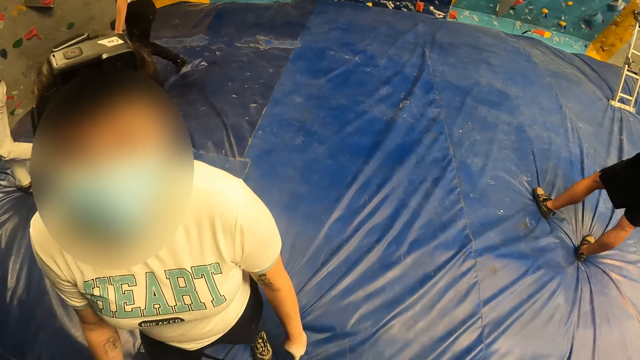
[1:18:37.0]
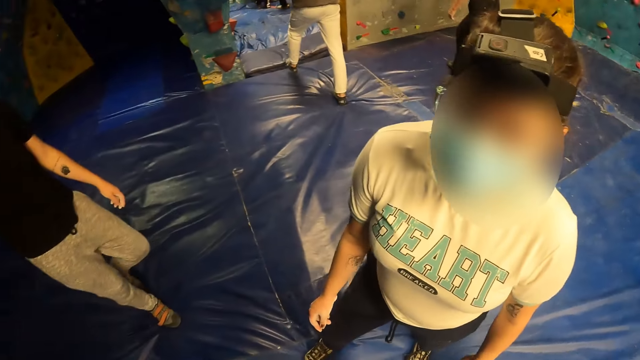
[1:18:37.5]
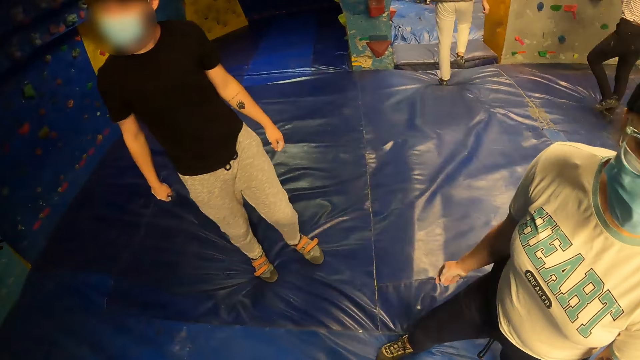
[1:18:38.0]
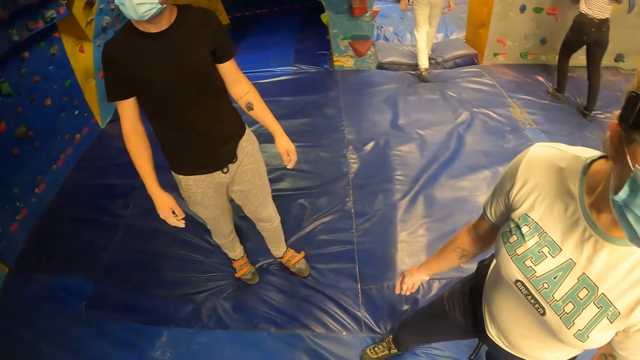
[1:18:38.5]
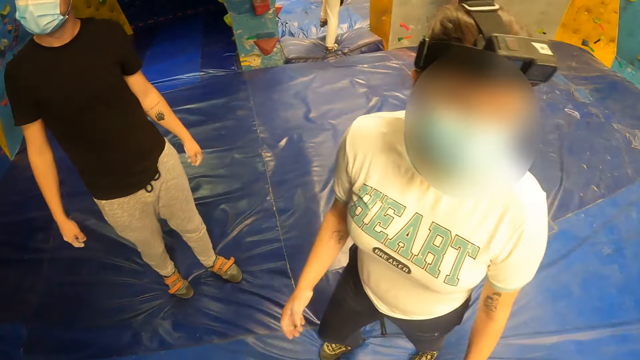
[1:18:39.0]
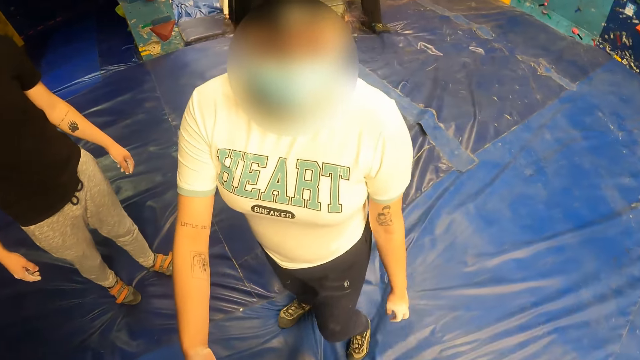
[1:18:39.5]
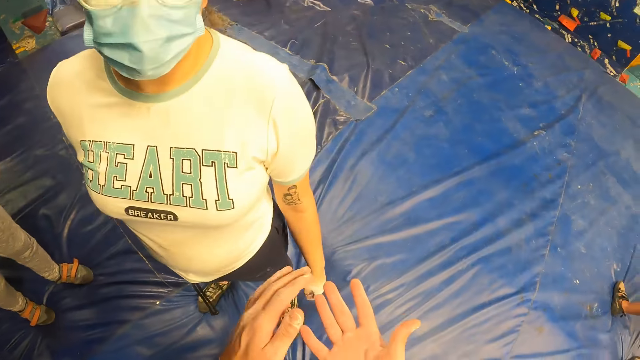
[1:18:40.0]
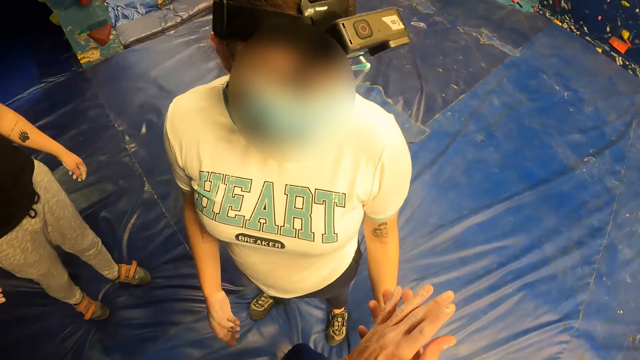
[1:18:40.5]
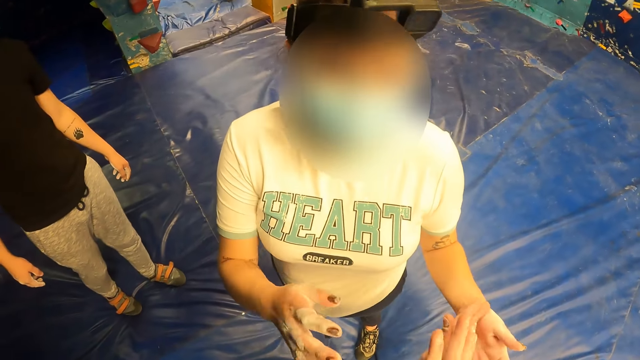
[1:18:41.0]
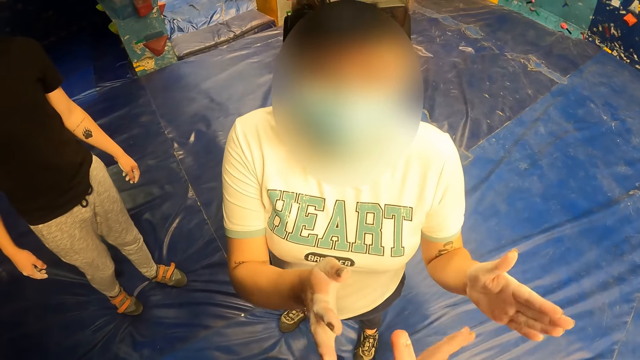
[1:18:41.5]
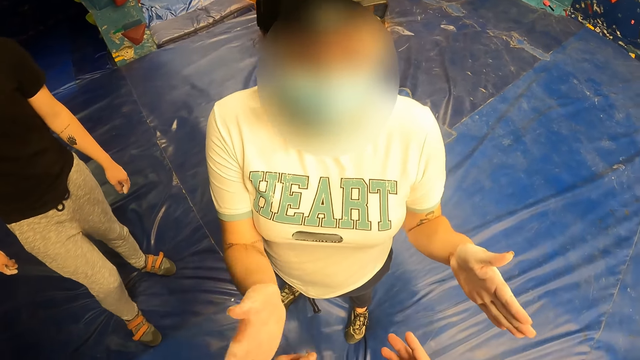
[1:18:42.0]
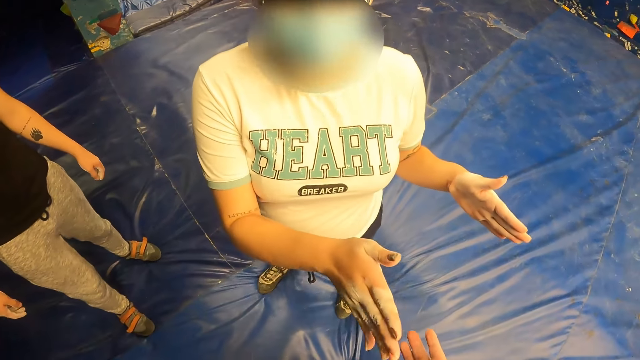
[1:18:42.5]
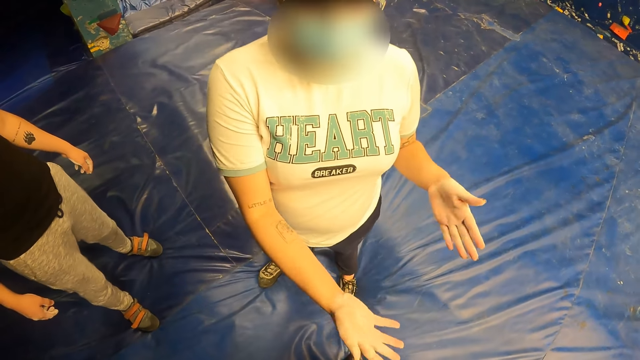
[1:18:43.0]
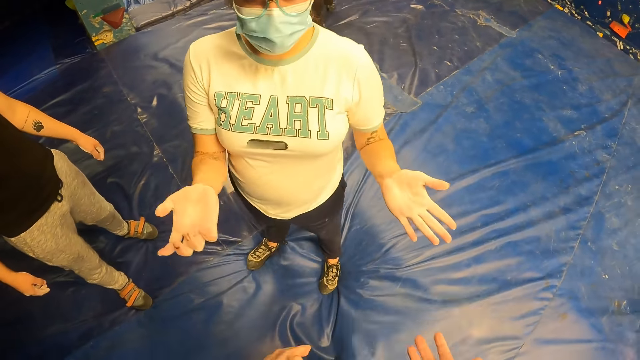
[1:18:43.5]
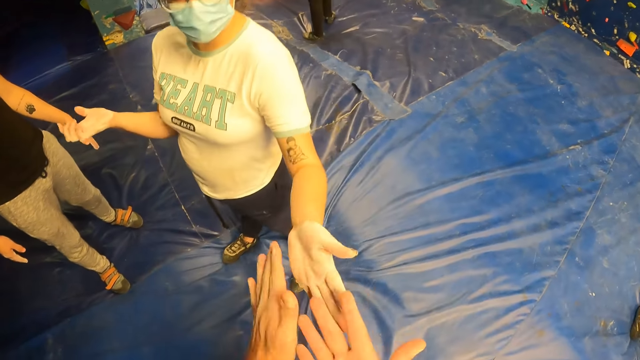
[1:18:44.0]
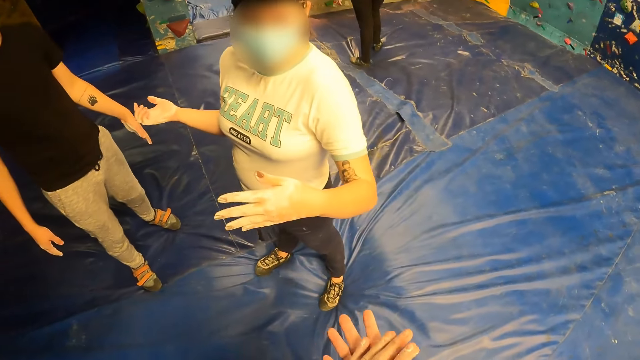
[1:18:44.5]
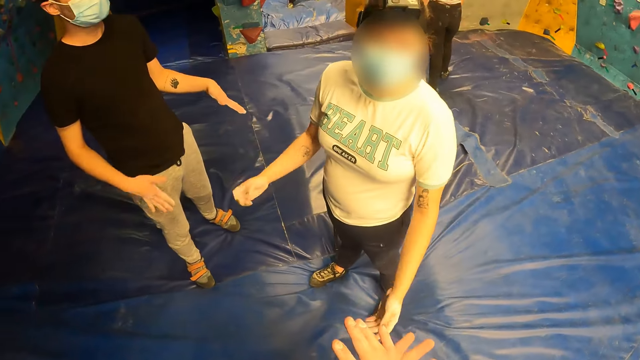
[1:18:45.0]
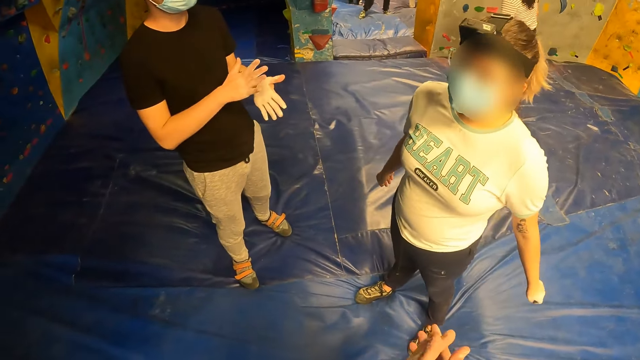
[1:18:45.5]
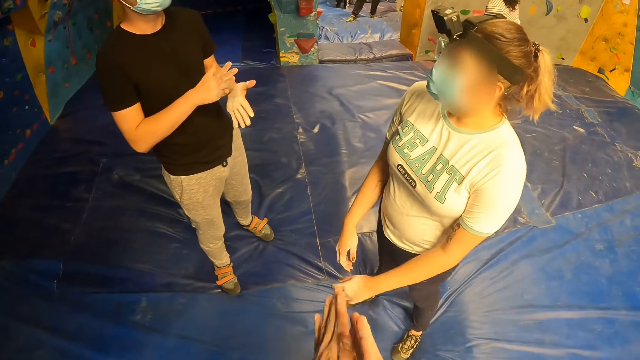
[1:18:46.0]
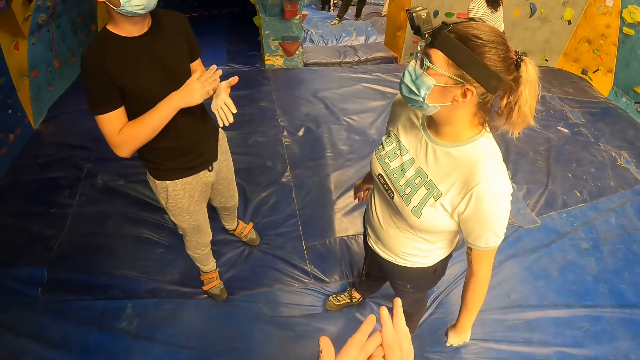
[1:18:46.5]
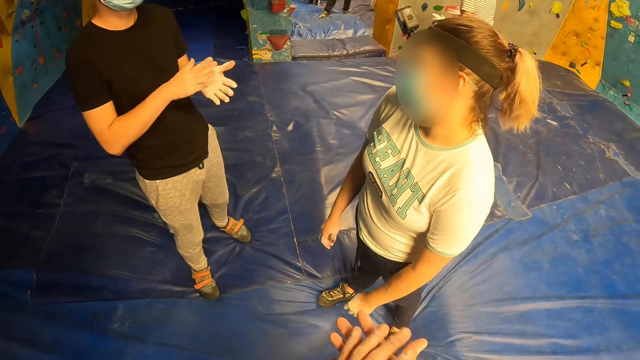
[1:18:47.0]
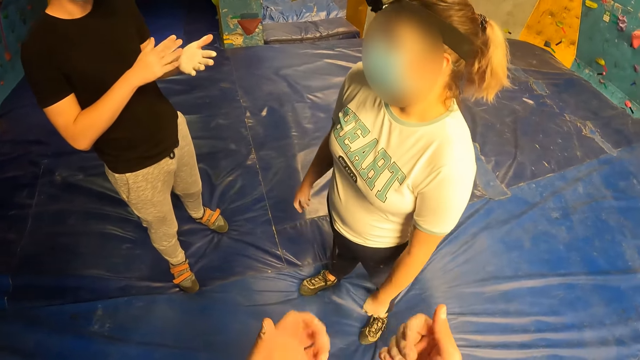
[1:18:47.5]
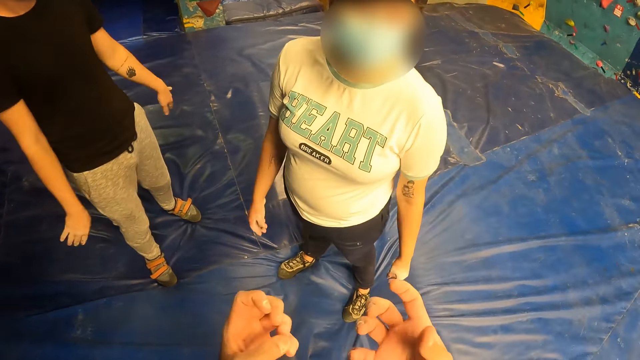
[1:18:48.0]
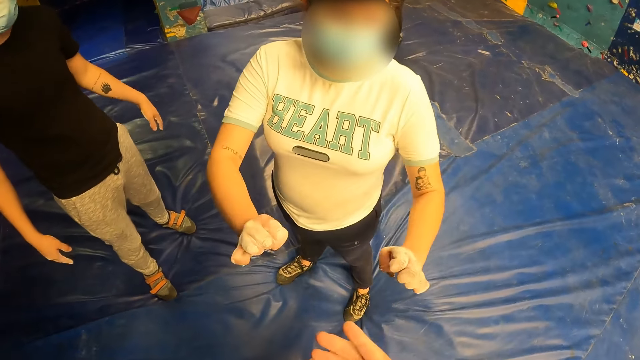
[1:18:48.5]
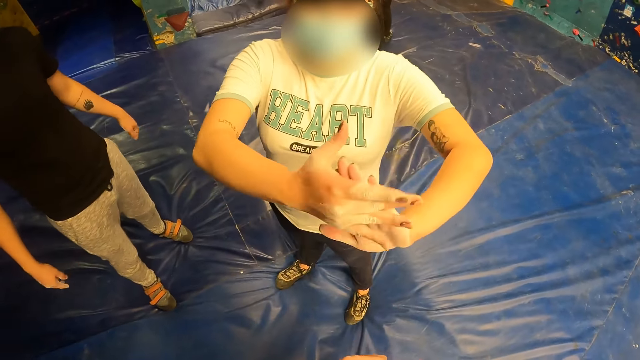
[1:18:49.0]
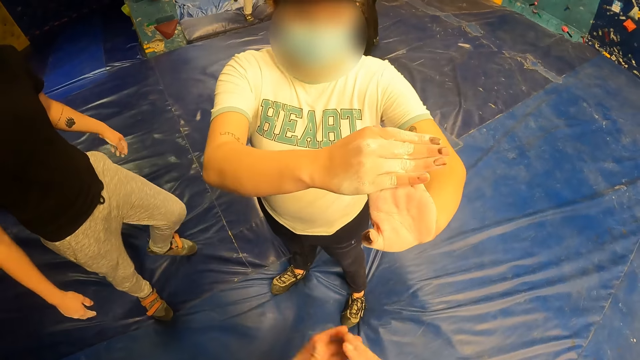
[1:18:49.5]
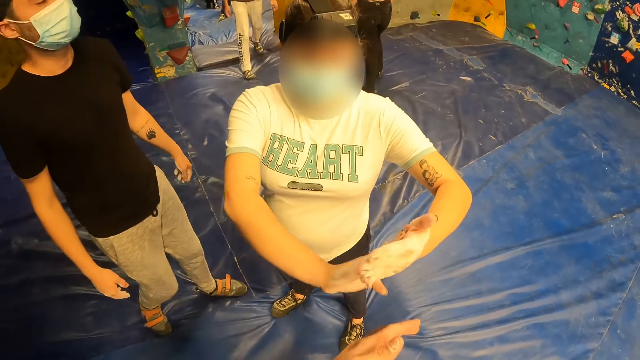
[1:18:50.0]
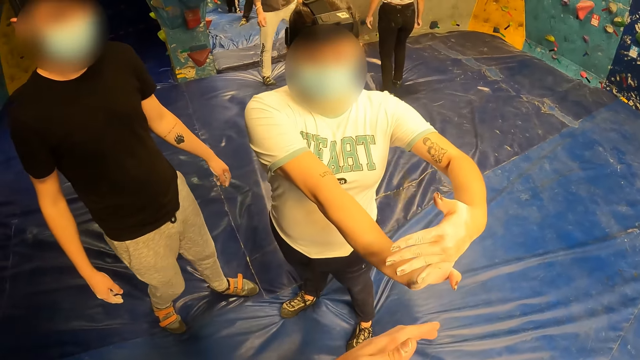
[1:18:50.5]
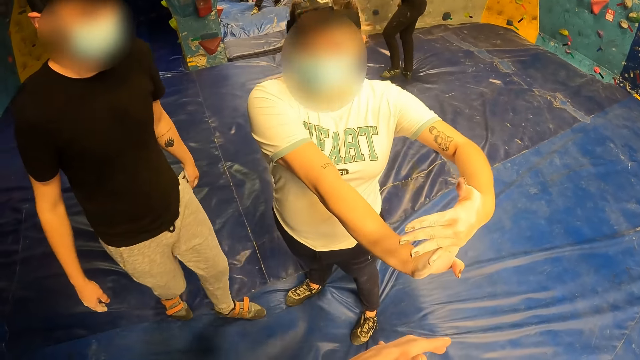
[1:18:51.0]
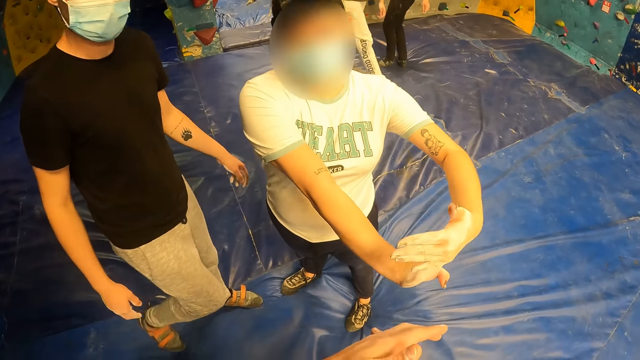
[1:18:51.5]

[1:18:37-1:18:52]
The camera wearer looks at a man. He rubs his hands. A woman gestures with her hands. The camera wearer claps hands with the woman. He rubs his hands. The man interacts with the woman. The man claps his hands. The woman swings her hands. The camera wearer gestures with his hands. He interacts with the woman. The woman stretches her hands. The man moves towards the woman.

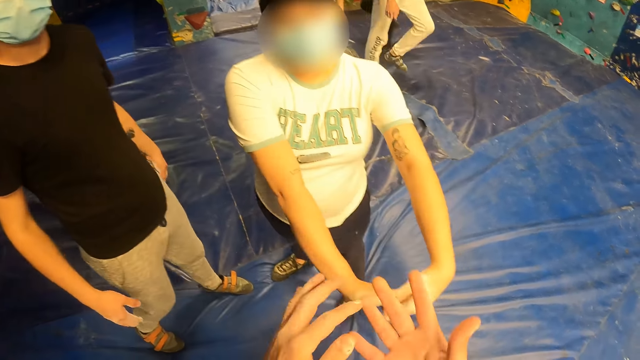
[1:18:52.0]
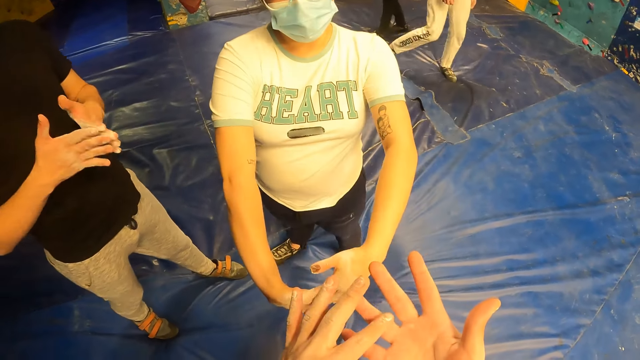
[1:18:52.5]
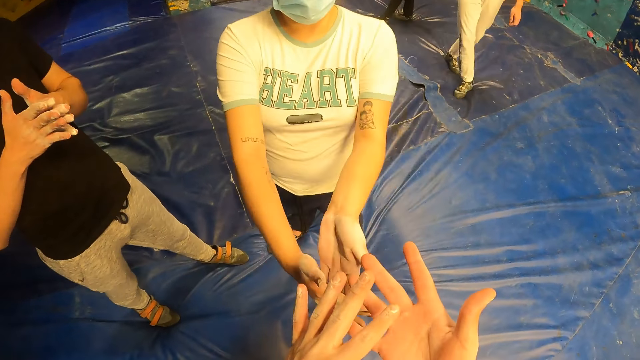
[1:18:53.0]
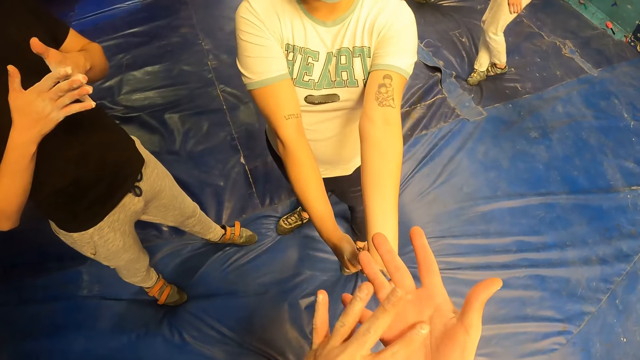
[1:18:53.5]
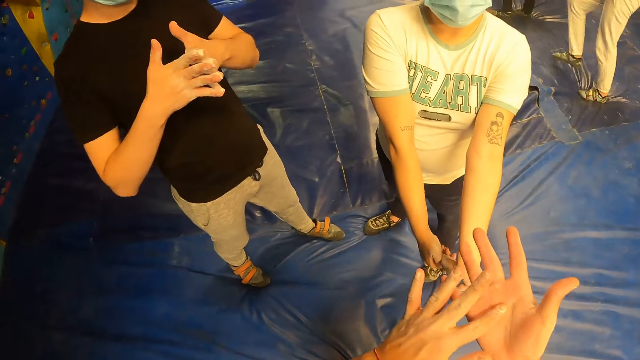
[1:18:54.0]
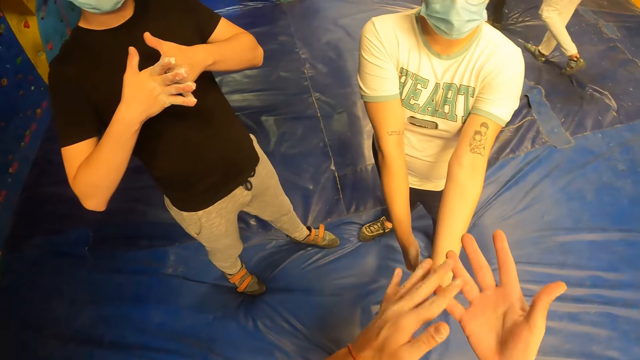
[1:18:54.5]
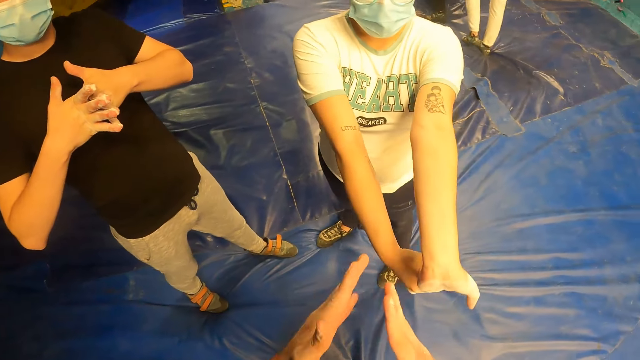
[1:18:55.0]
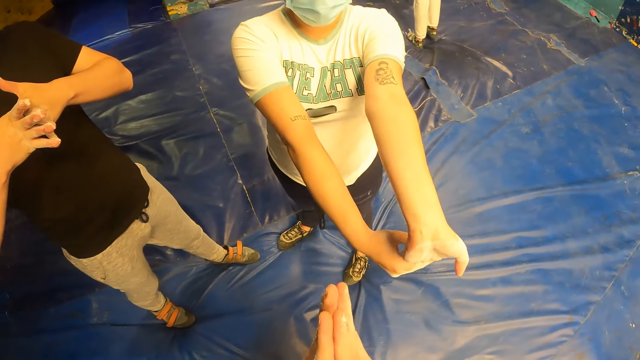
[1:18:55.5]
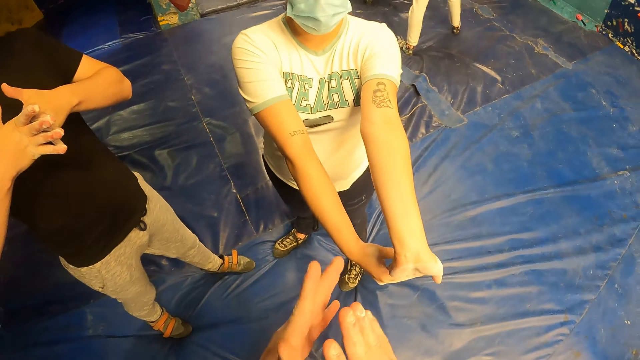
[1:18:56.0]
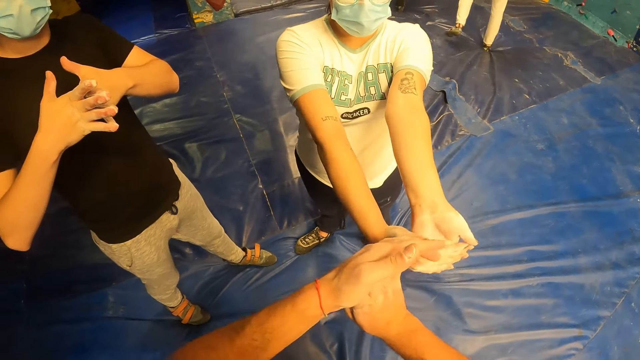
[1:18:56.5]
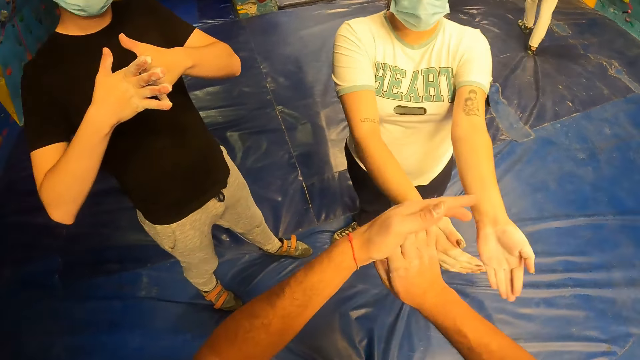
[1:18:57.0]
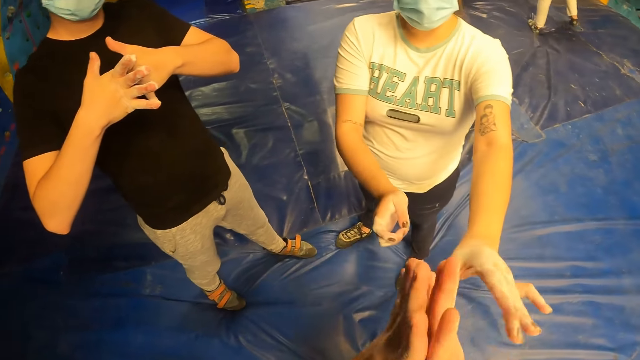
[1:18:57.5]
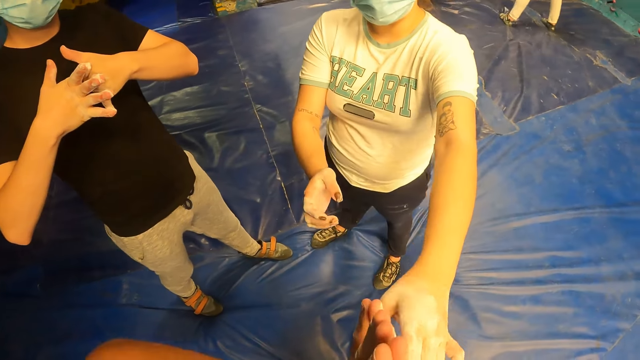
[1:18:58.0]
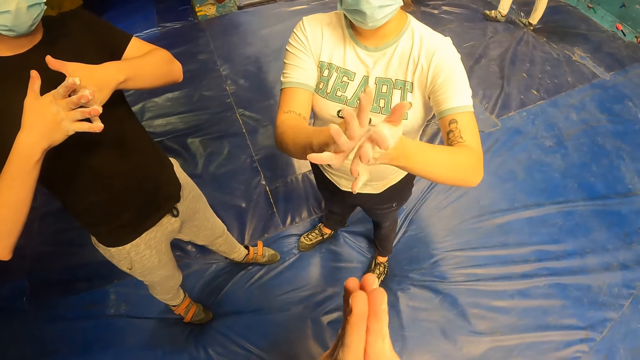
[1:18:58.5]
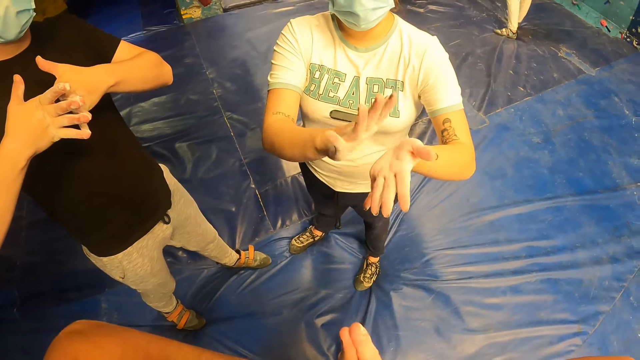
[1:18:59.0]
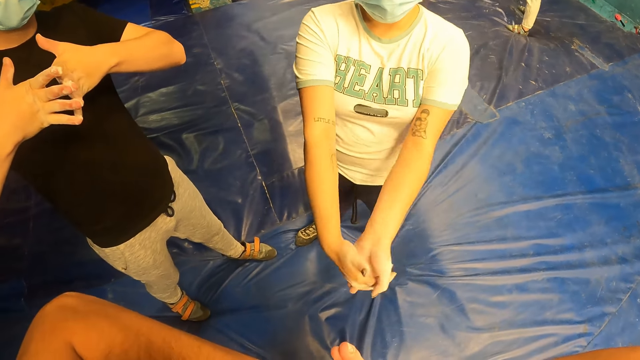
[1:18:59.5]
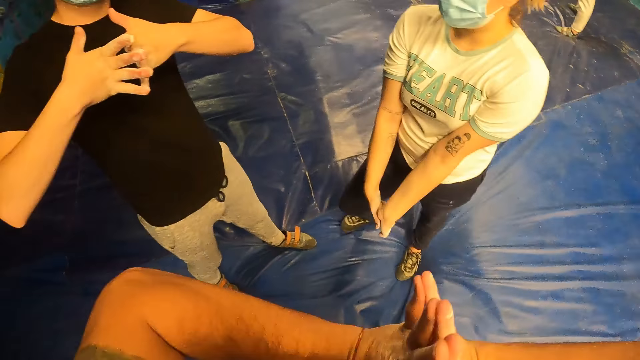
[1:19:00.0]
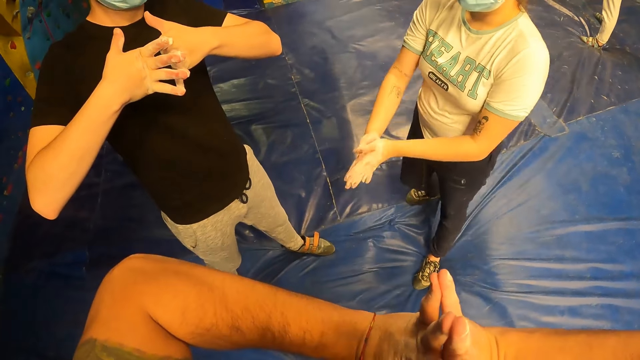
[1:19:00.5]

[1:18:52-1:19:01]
A man stretches his hands. The camera wearer stretches his hands. A woman stretches her hand towards the camera wearer. She claps her hands and puts down her hands.
